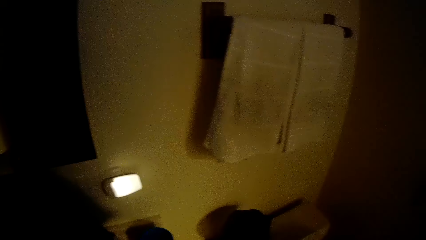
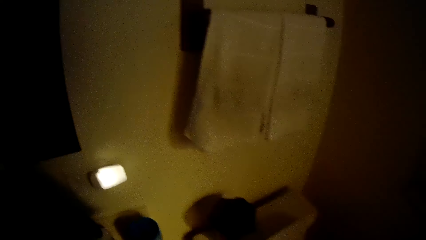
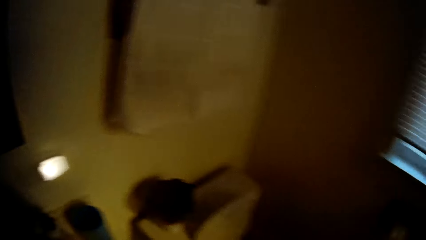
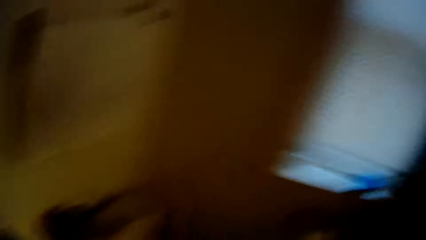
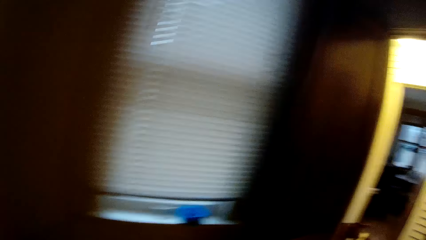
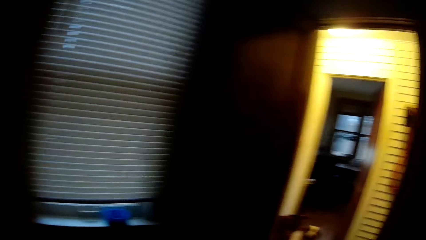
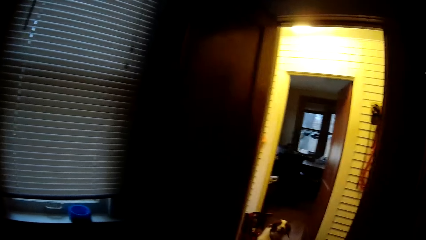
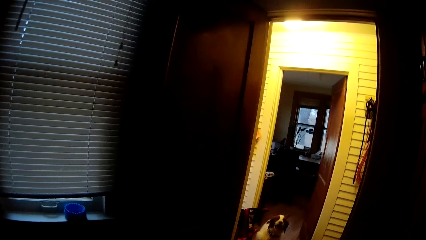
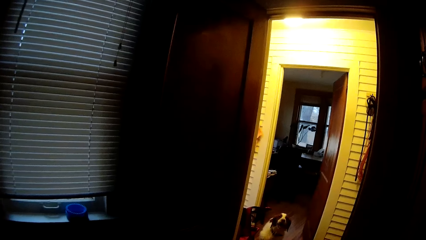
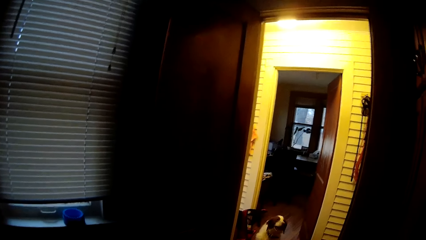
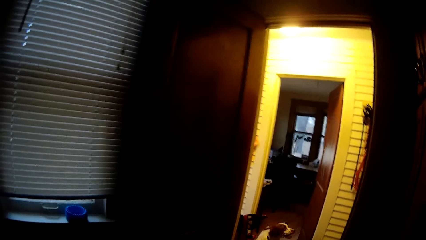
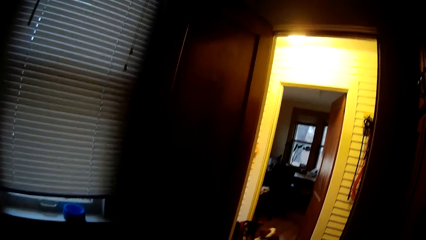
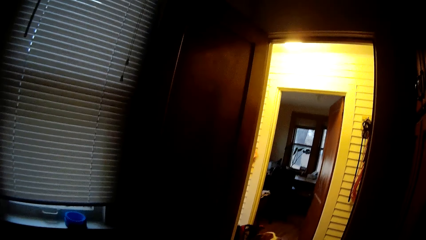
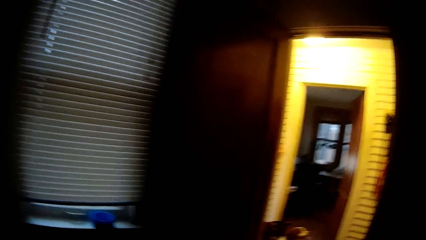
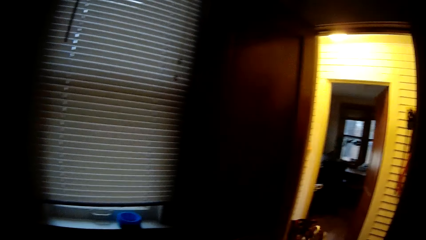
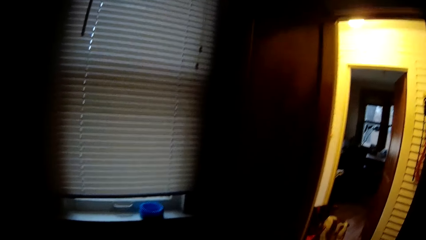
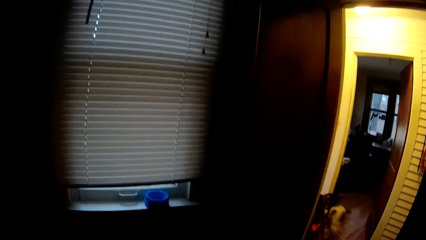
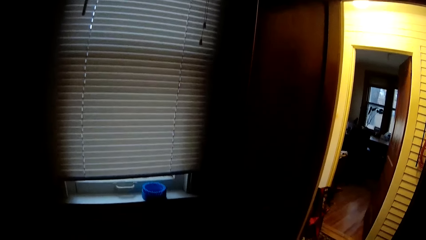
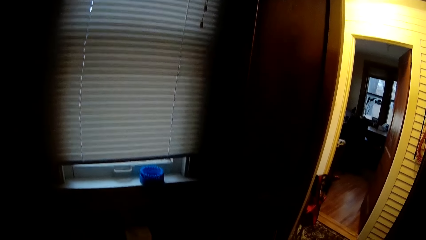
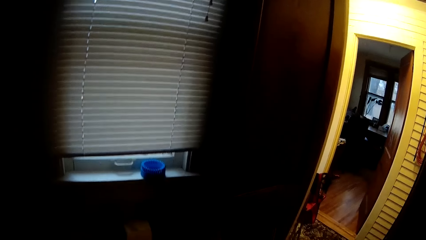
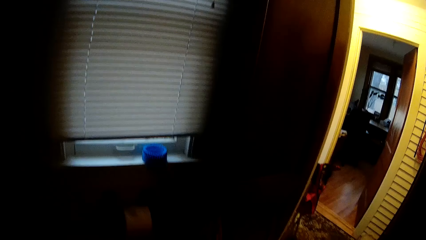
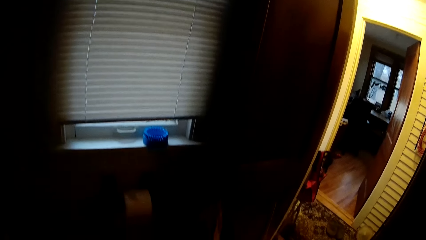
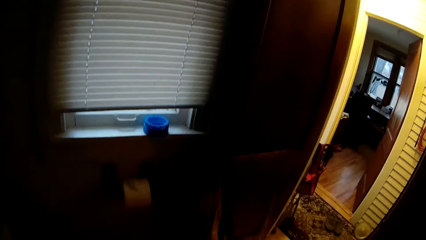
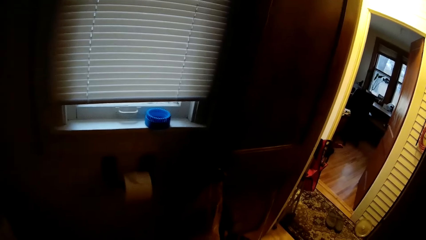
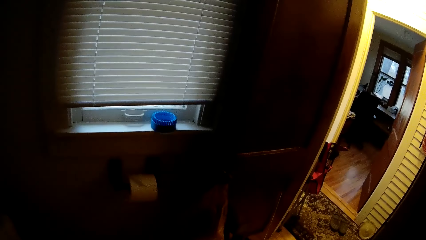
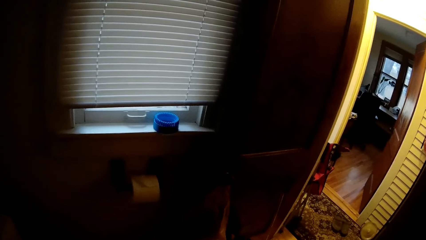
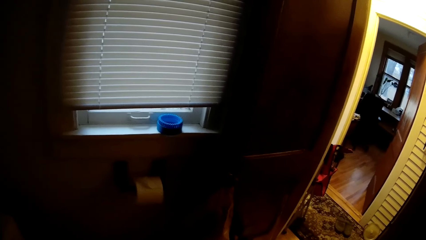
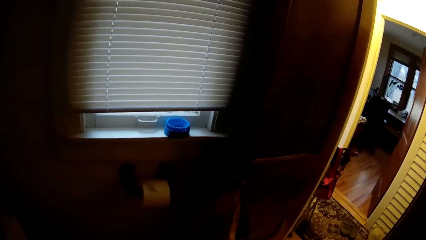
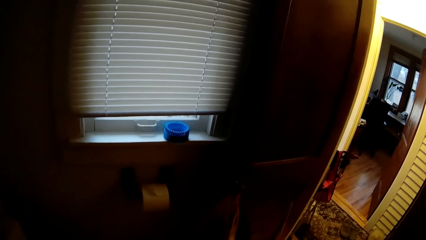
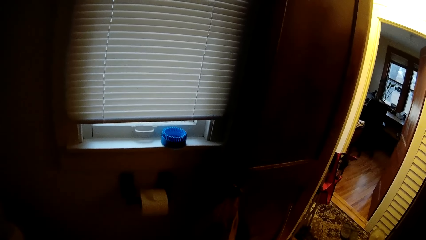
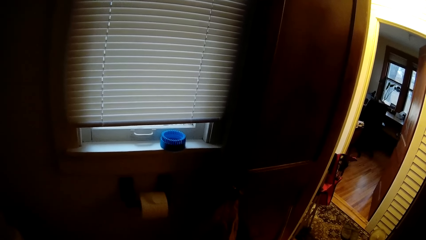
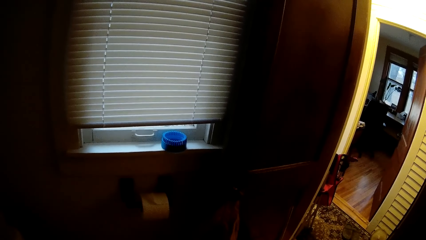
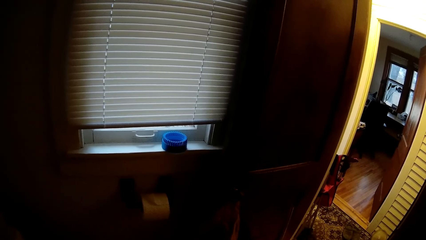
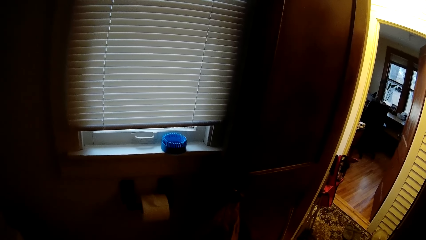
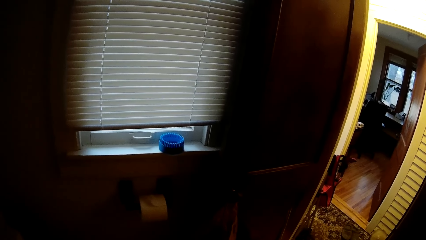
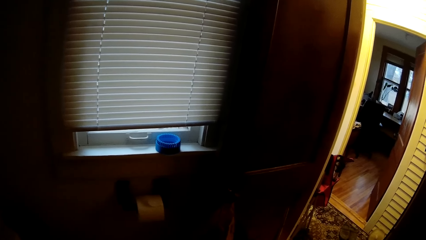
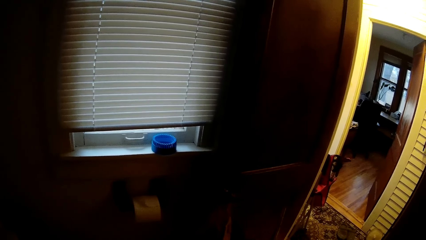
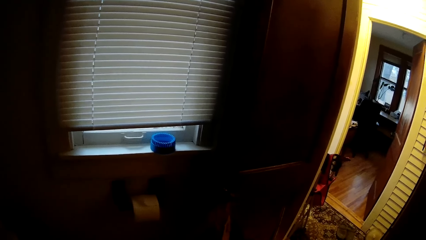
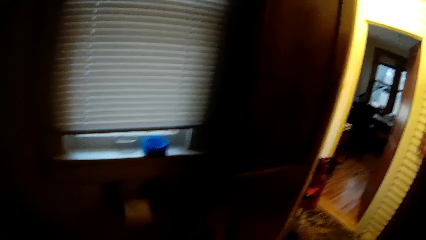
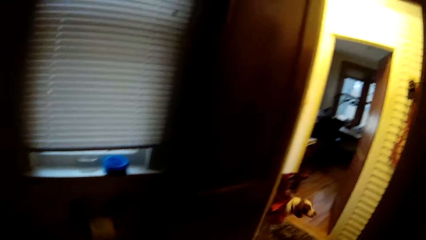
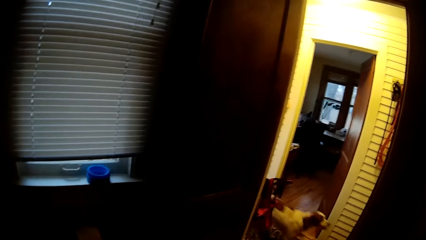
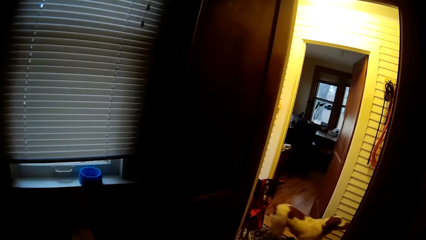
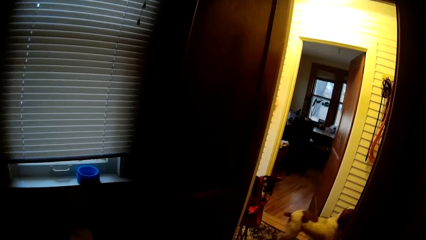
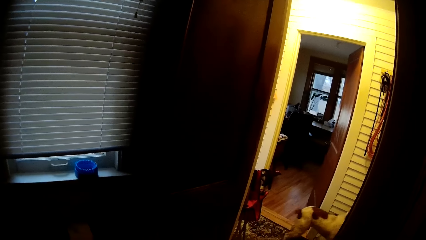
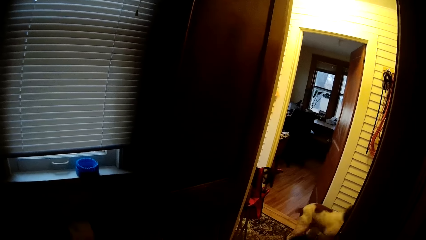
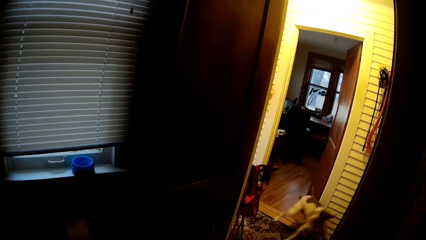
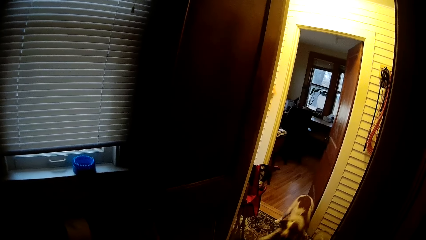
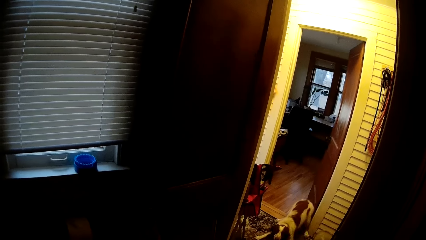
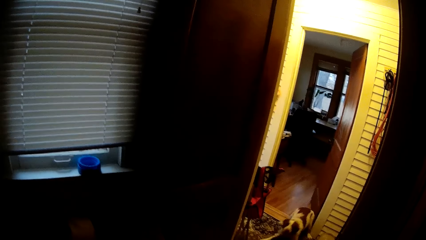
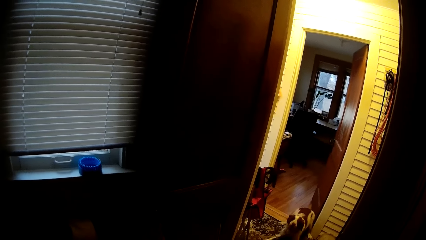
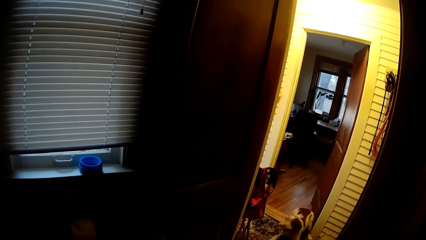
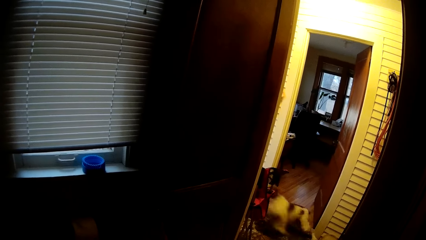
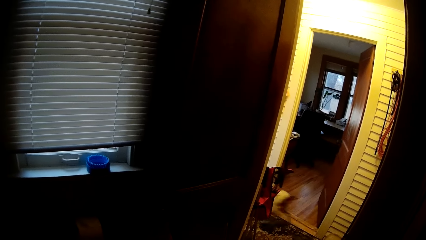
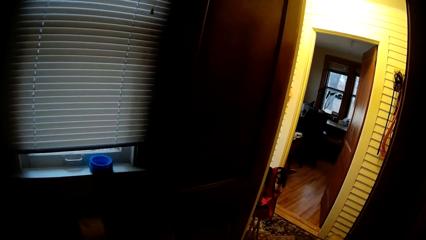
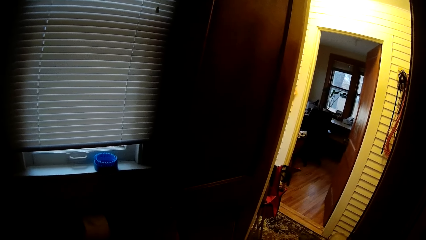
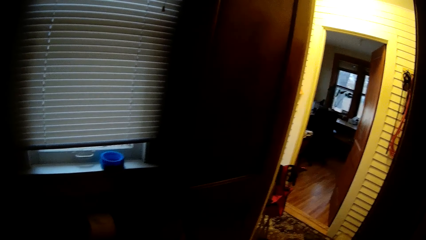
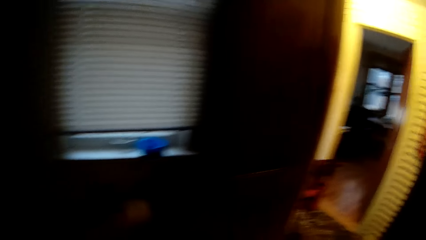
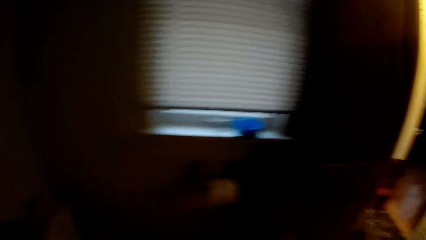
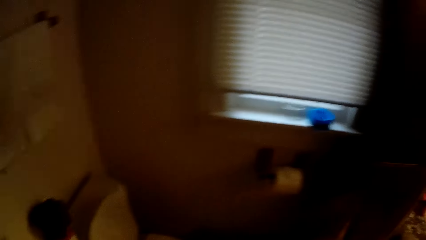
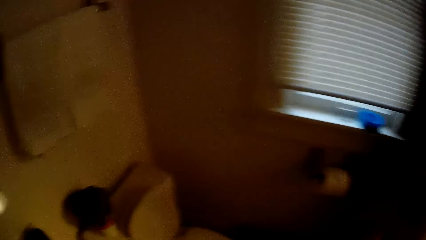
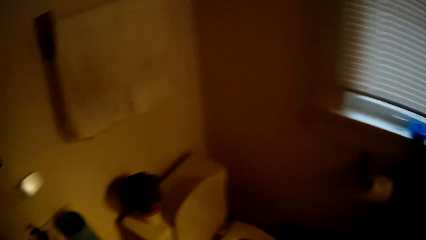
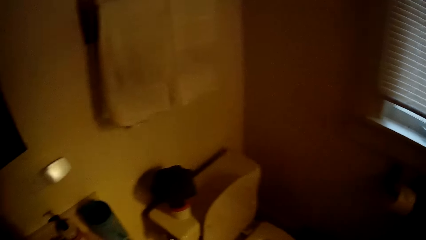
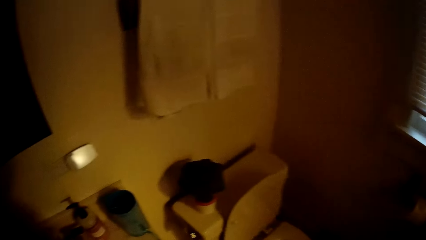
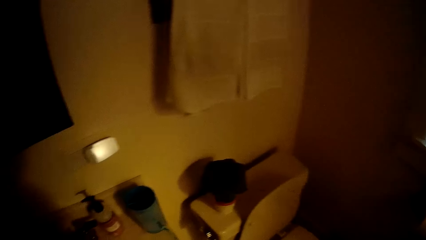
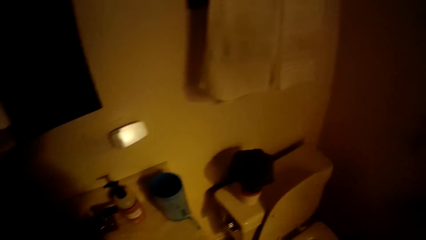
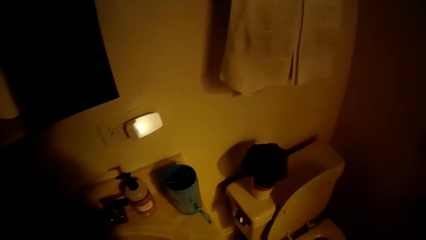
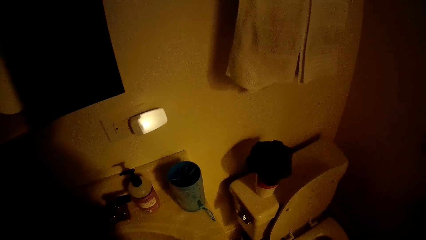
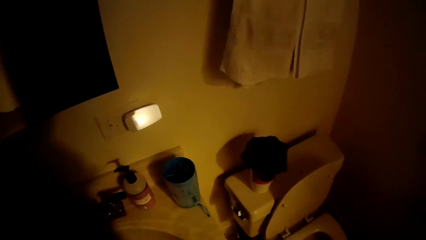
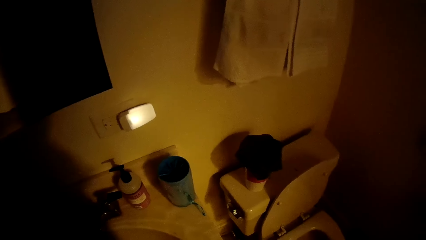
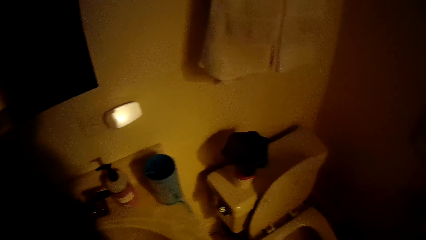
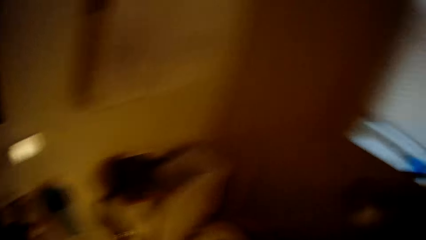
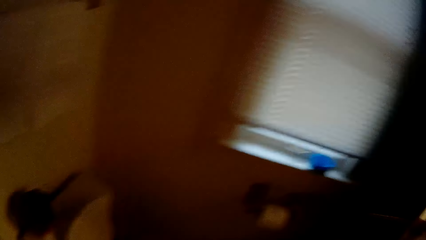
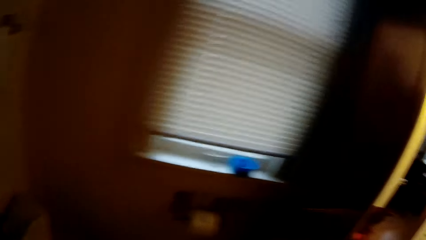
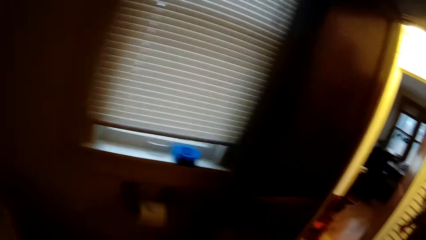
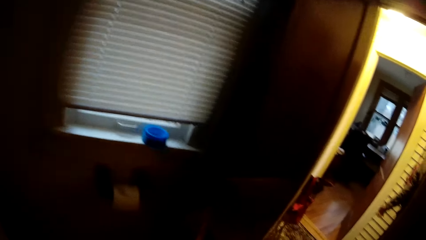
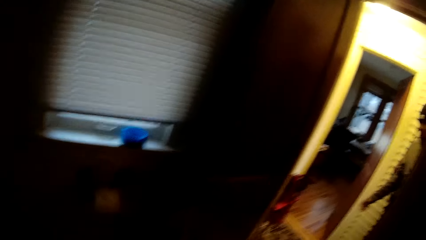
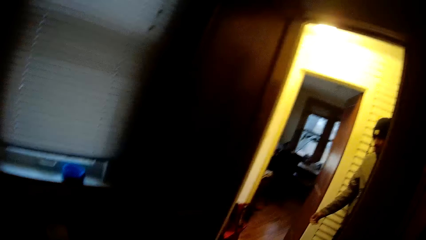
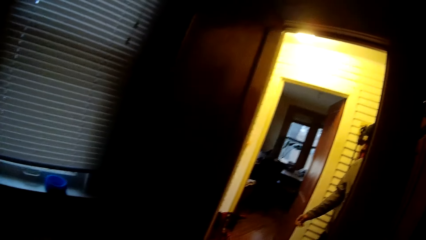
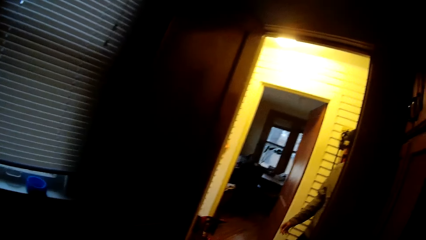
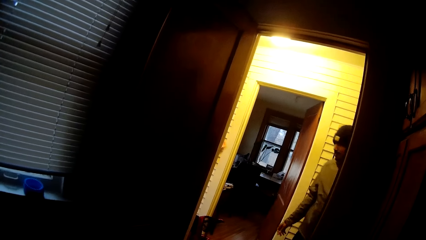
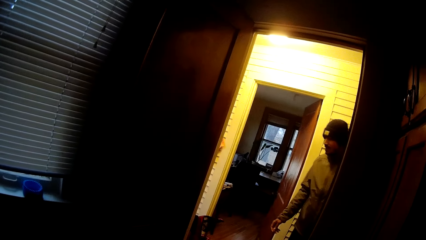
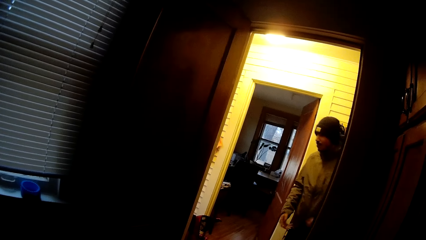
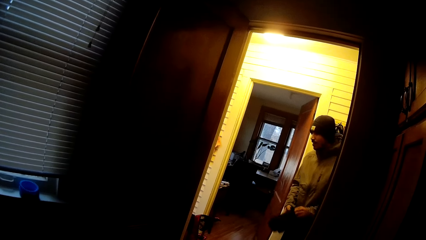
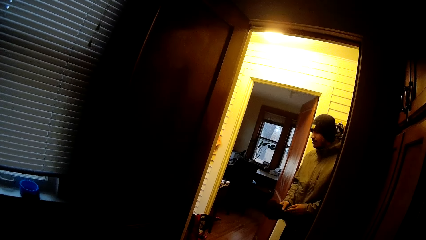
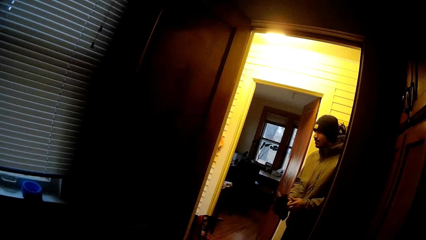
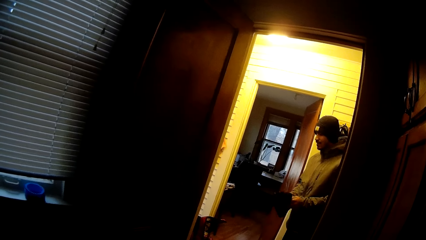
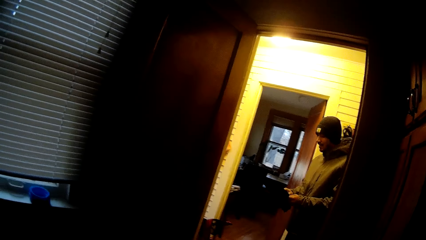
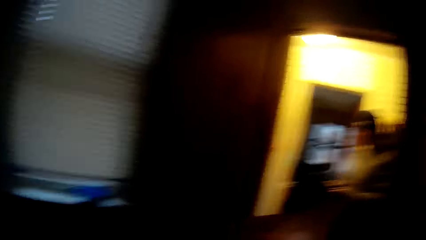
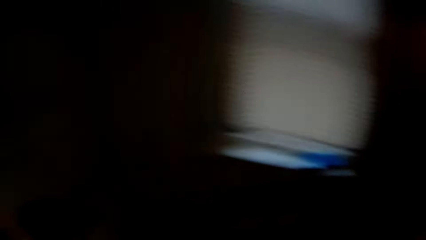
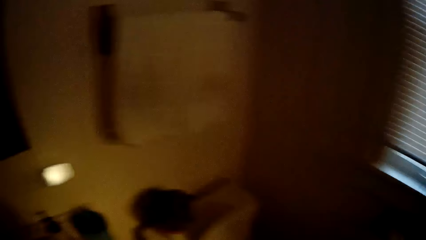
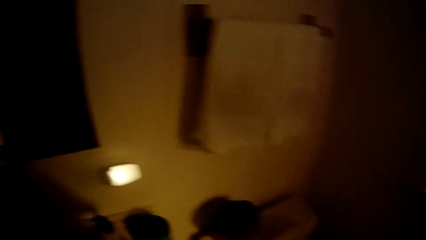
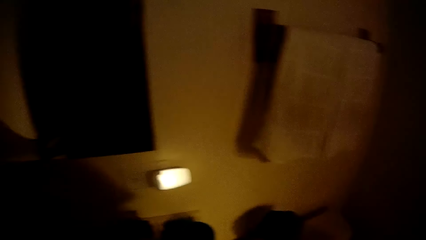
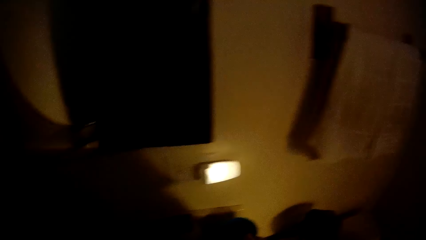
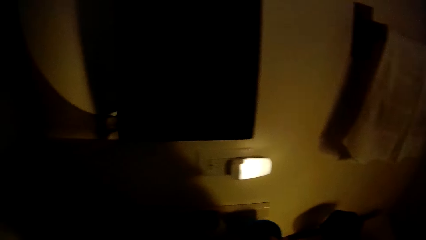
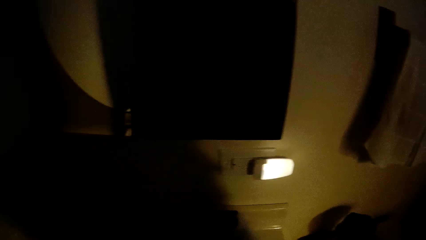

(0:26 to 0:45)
A dog runs around. A man passes a glove to his right hand.
